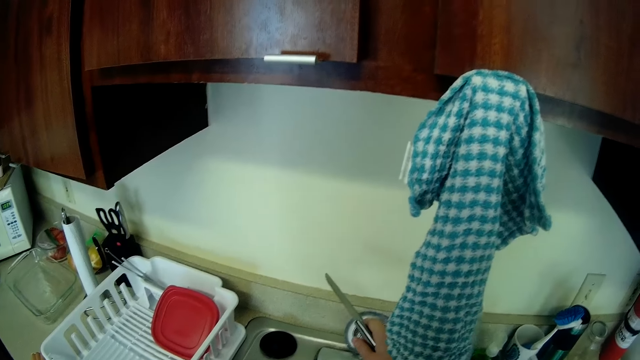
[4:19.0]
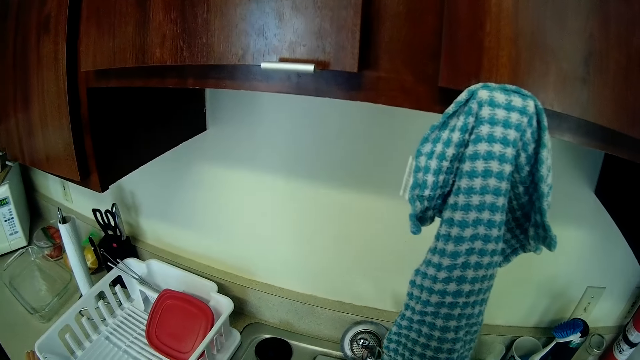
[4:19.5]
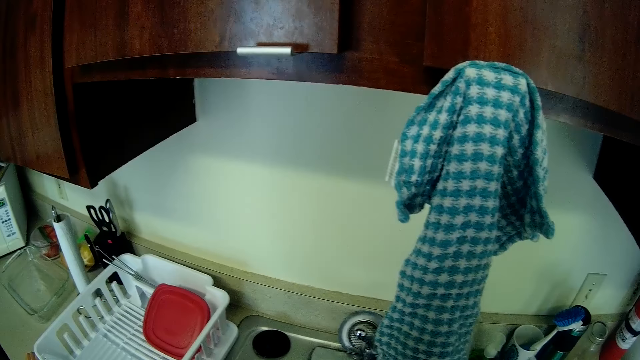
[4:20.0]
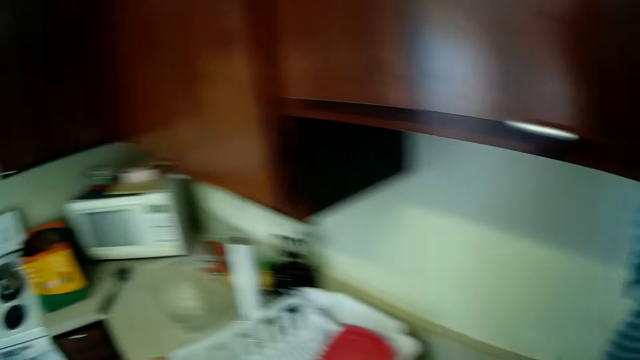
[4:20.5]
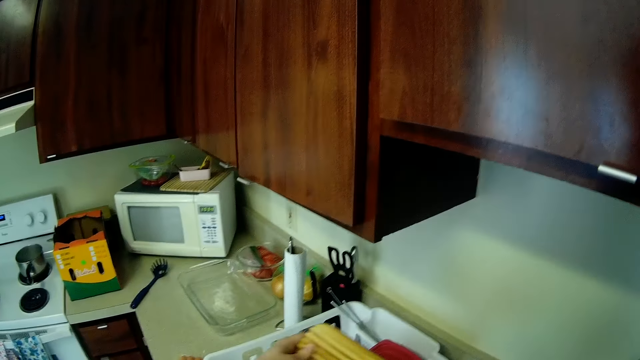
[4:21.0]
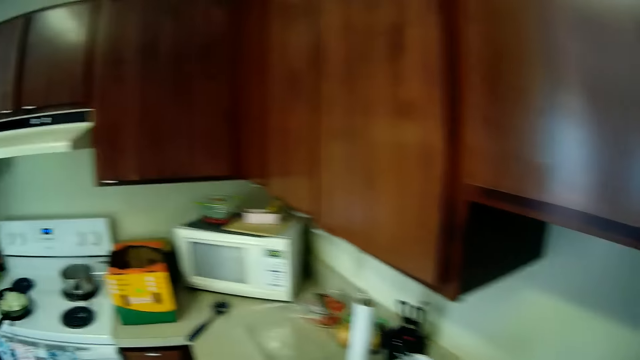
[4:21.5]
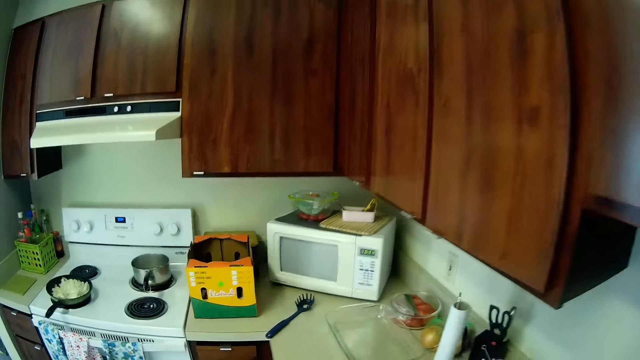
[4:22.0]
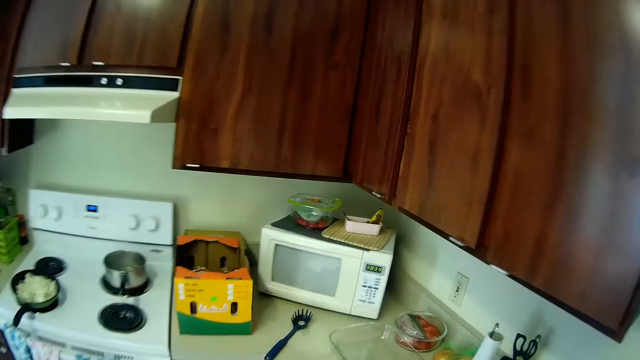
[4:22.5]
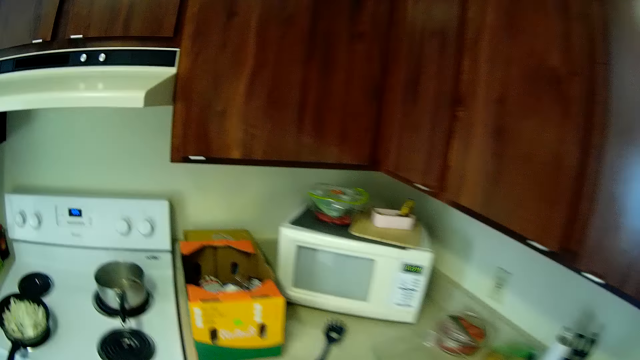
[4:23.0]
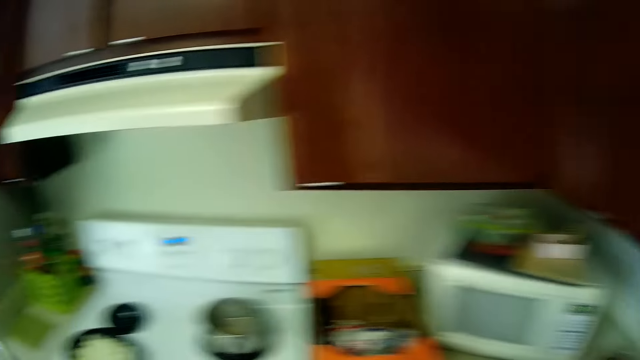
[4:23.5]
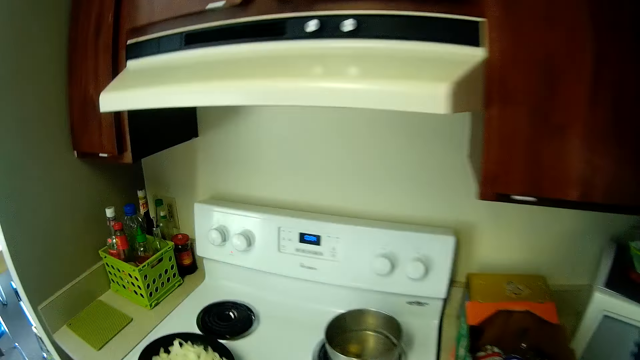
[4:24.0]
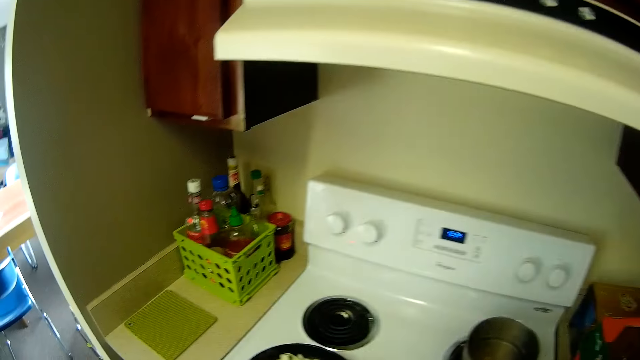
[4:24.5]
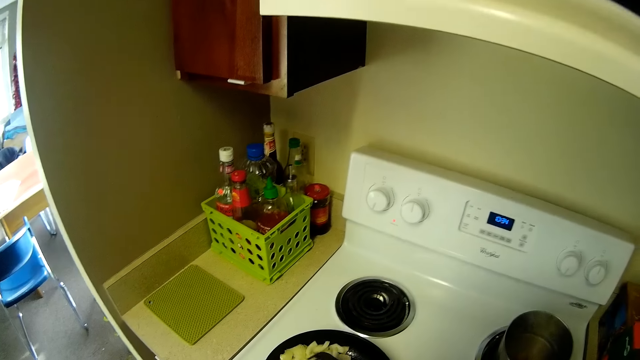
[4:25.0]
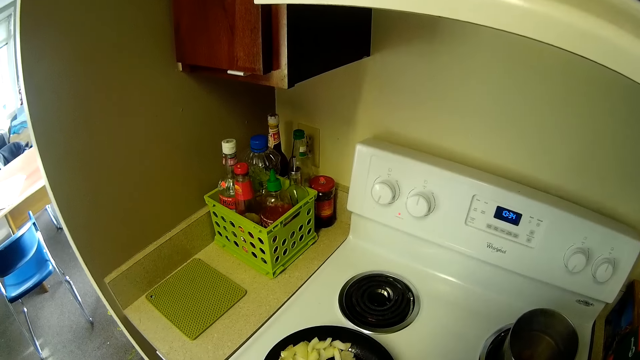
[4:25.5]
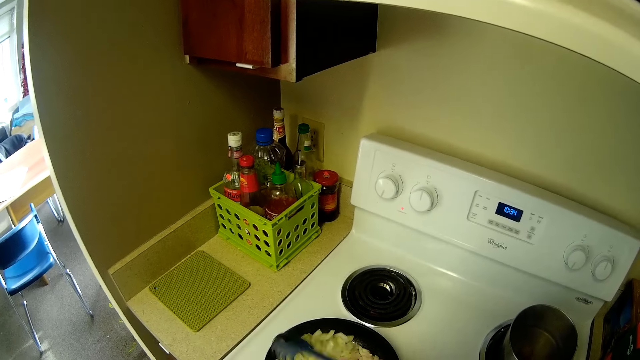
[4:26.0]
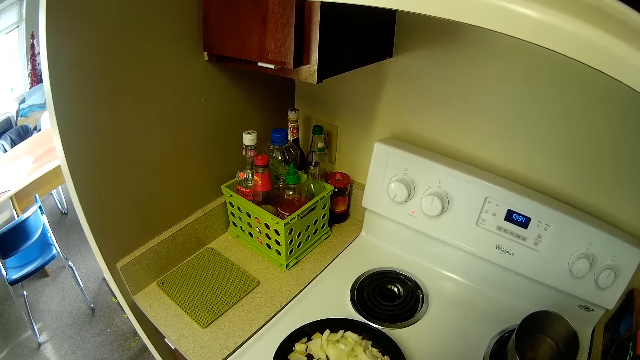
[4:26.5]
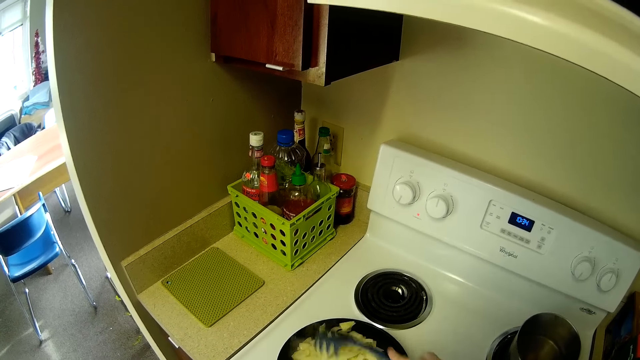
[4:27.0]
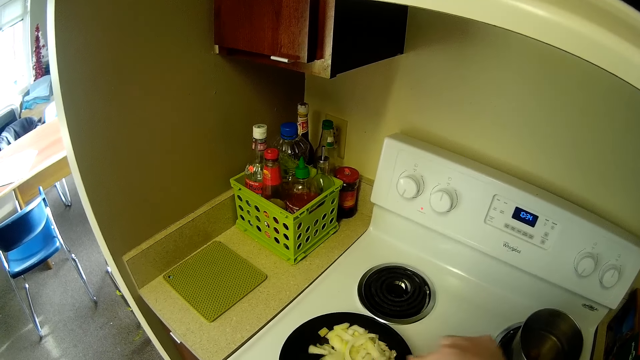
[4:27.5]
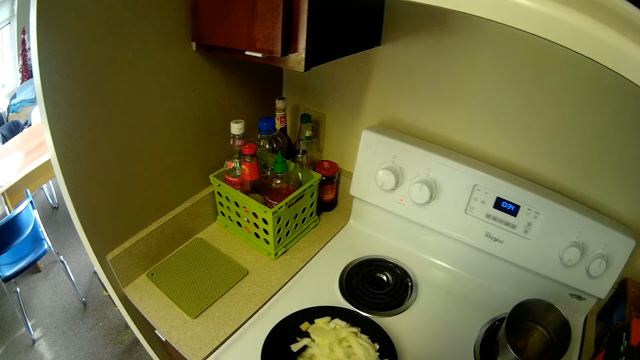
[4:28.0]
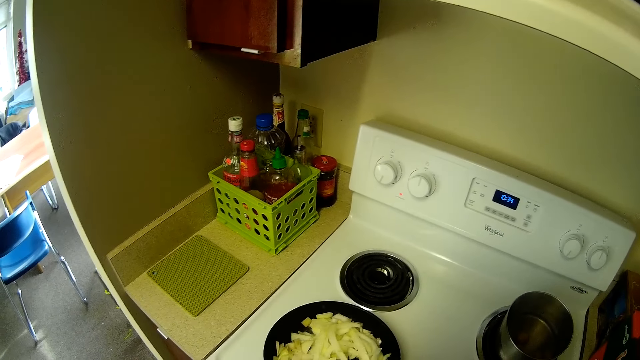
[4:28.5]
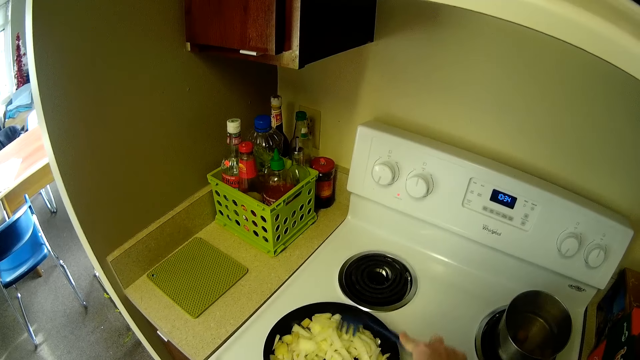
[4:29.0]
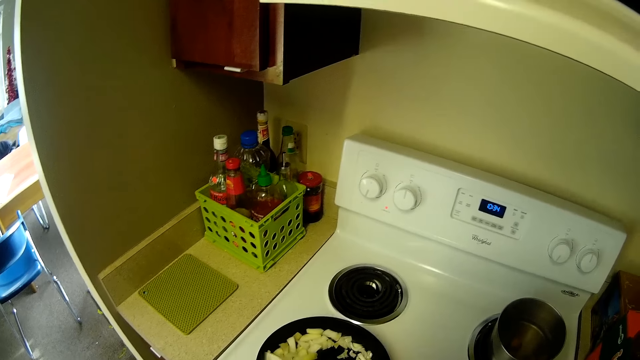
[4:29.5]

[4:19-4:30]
The camera wearer turns the tap off. They drop the chopping board on the counter. They place something on the dish rack. They walk towards the electric cooker. They stir the onions in the pan with a spoon.

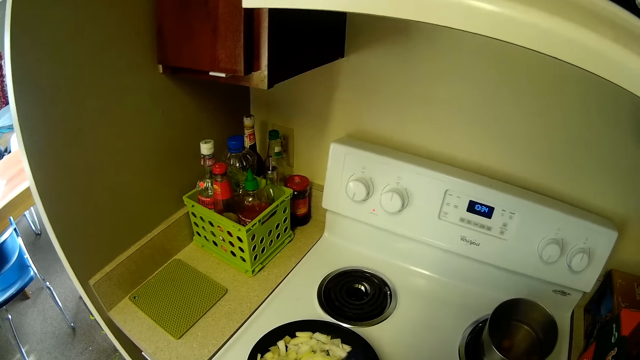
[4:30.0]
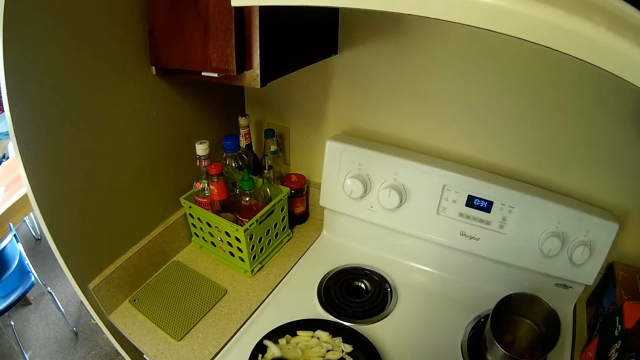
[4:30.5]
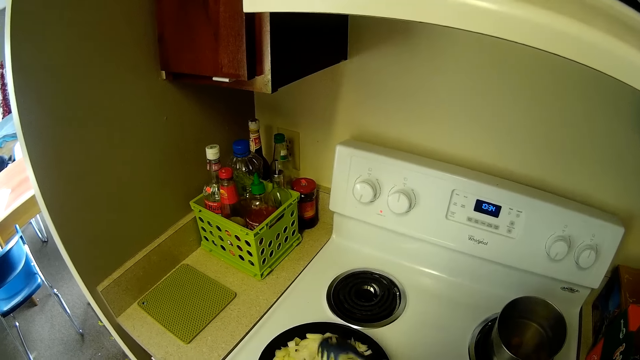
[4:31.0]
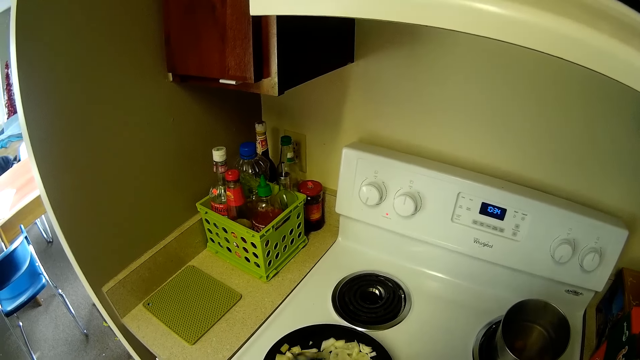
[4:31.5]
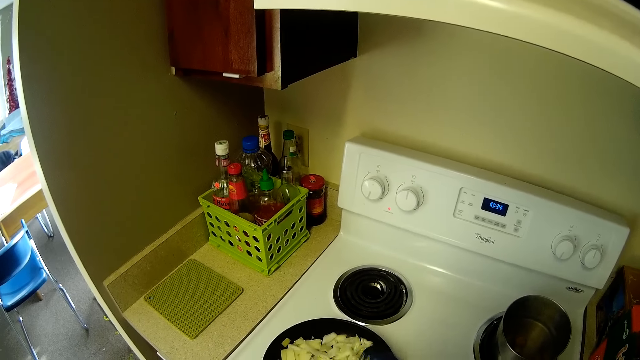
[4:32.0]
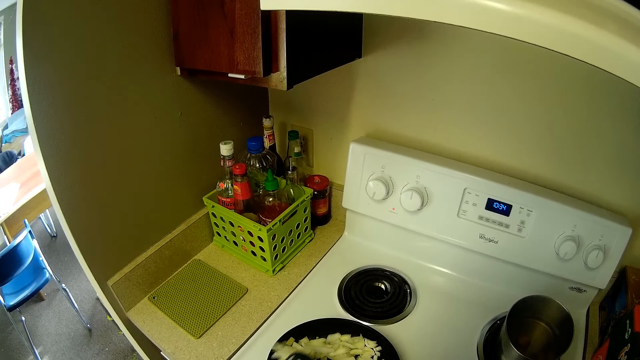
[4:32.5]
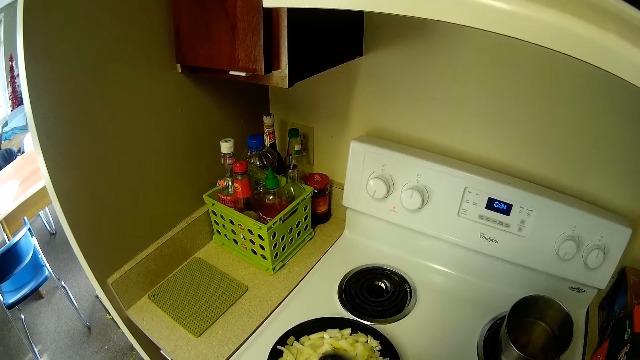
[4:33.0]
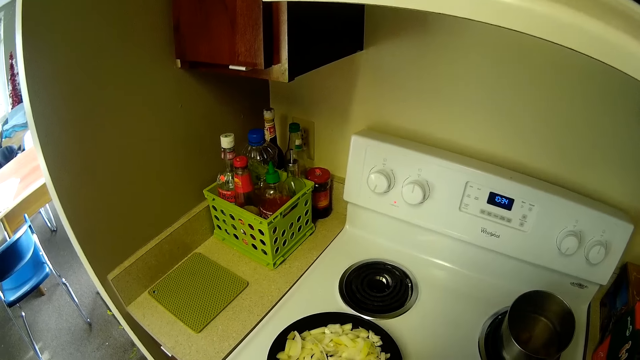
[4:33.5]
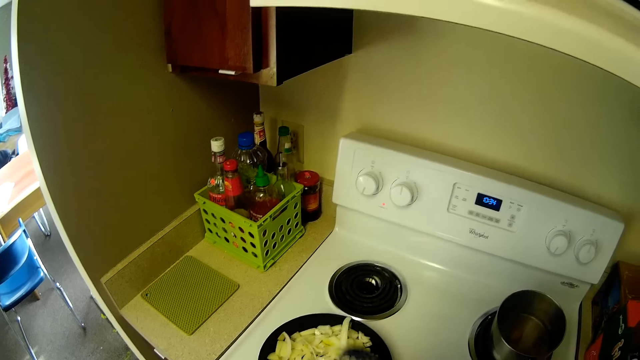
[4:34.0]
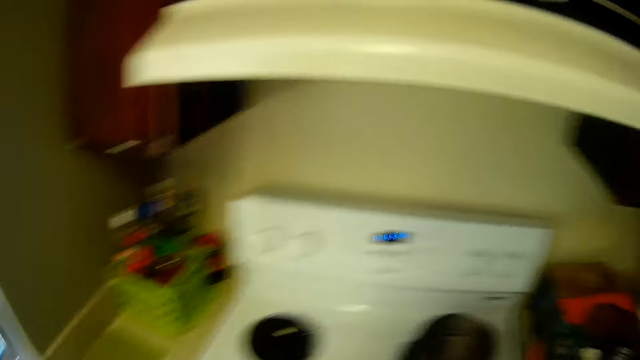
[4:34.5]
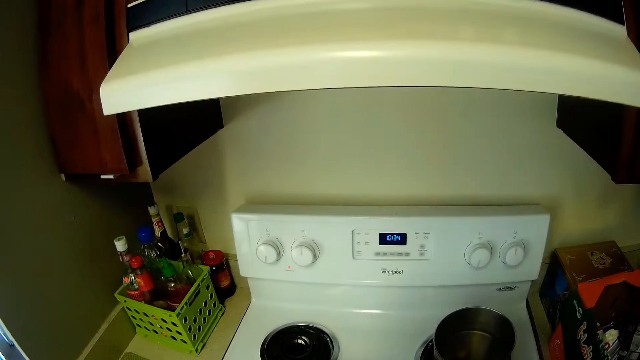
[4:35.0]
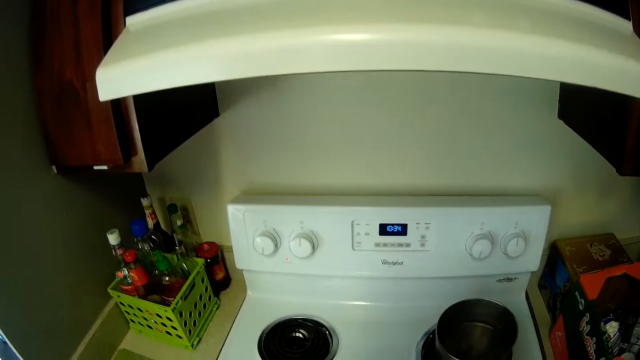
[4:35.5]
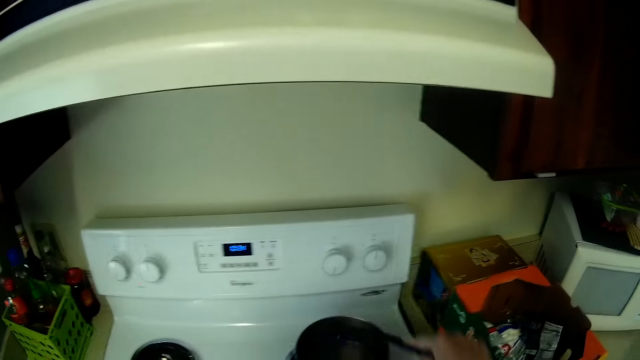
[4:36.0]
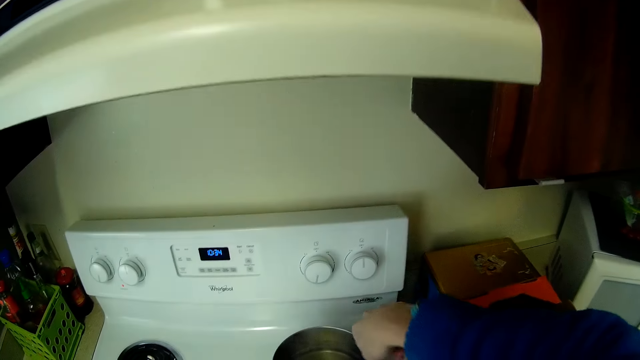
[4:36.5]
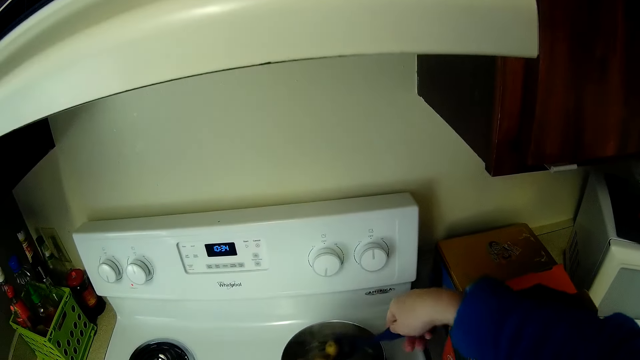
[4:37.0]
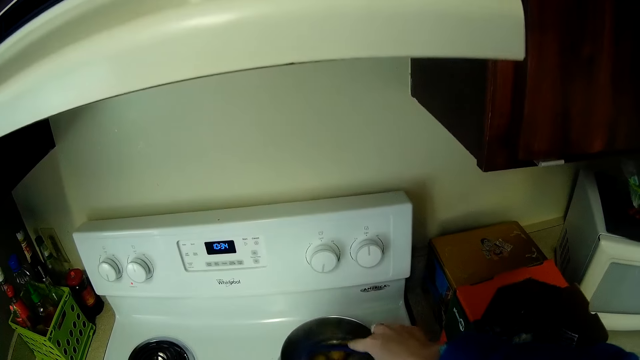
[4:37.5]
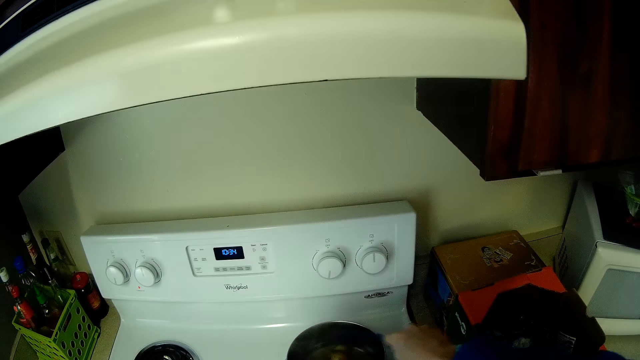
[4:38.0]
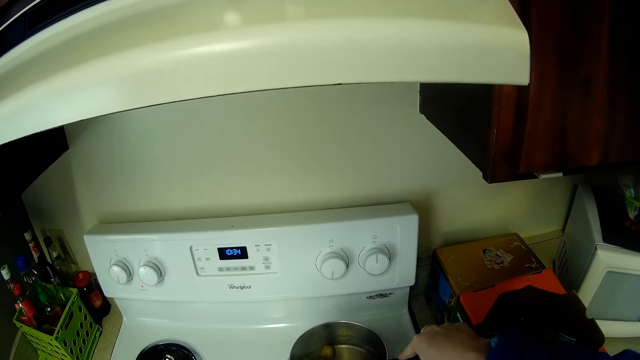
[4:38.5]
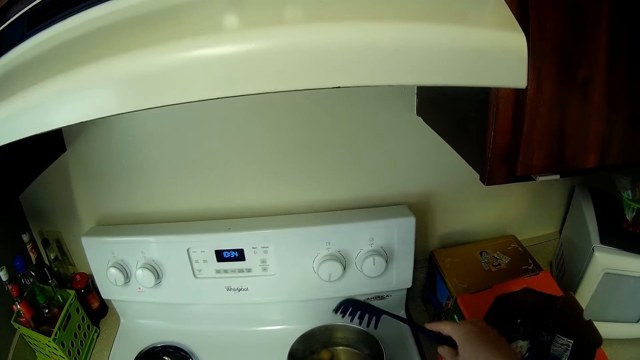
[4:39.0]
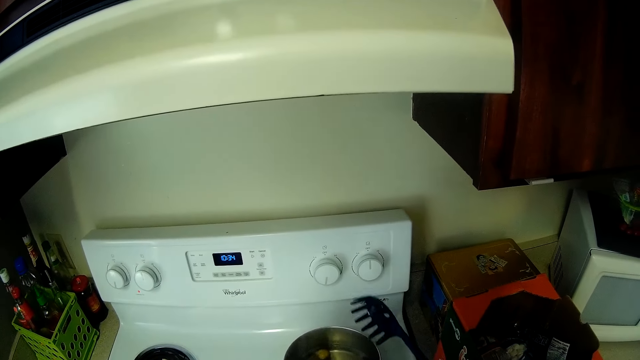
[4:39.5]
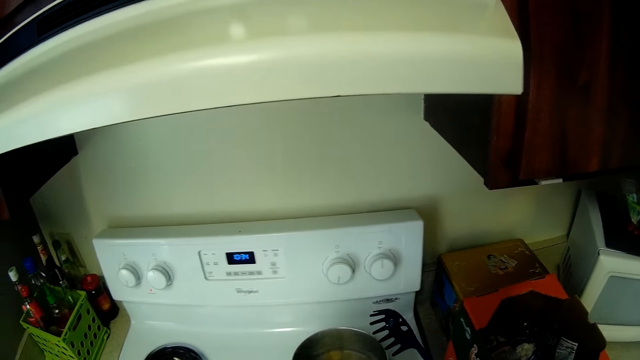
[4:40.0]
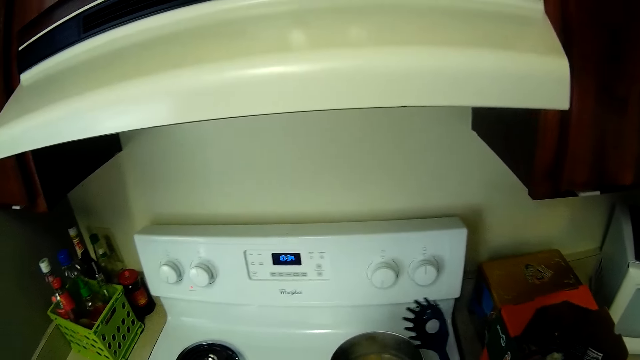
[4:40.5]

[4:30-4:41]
The camera wearer stirs the potato in the cooking pan on the cooker.
